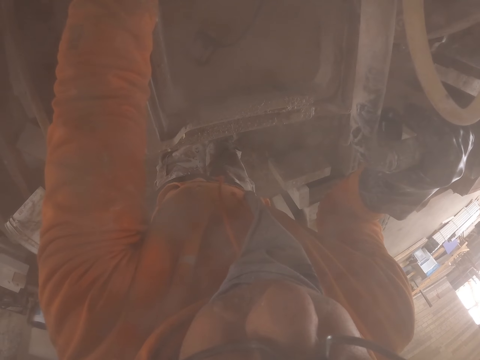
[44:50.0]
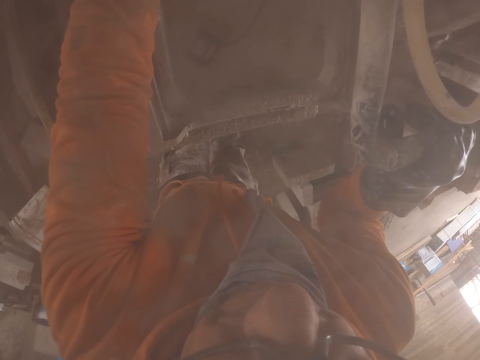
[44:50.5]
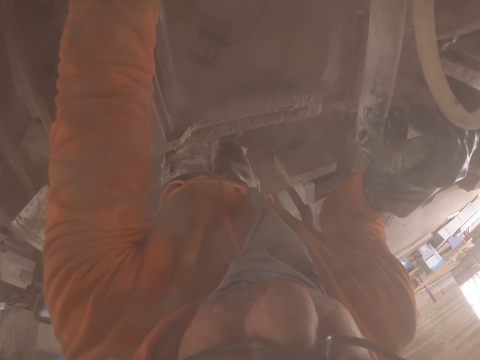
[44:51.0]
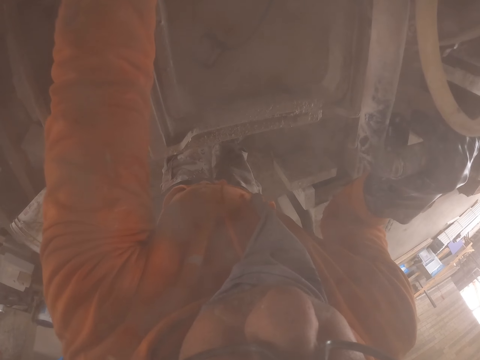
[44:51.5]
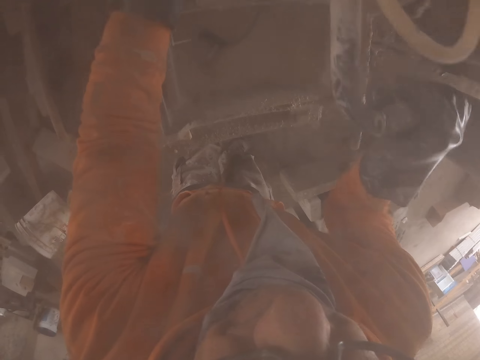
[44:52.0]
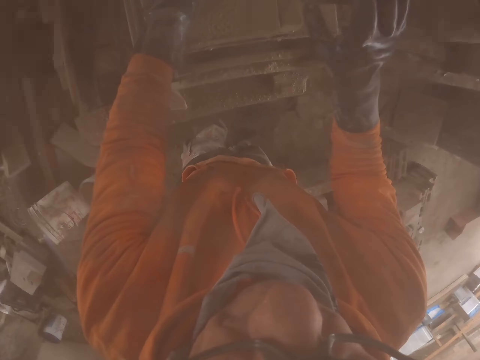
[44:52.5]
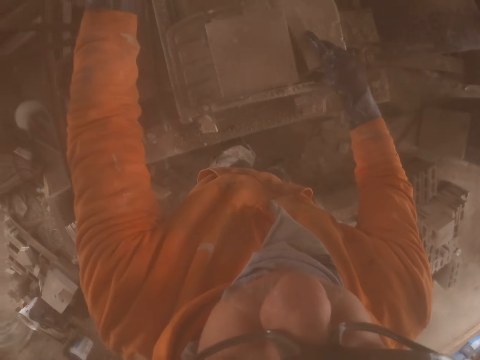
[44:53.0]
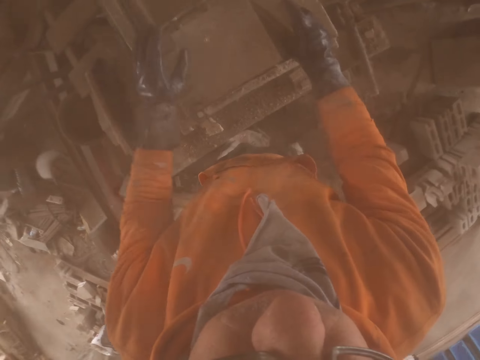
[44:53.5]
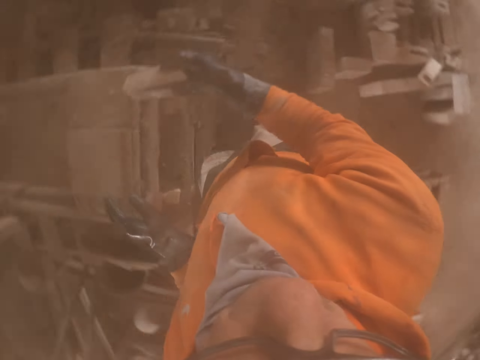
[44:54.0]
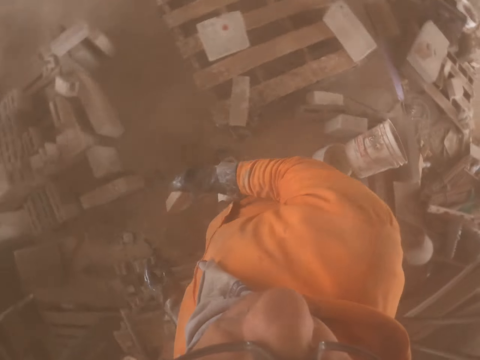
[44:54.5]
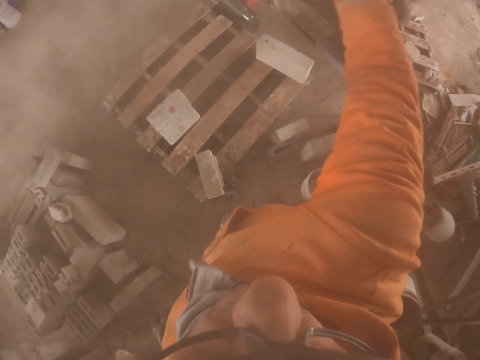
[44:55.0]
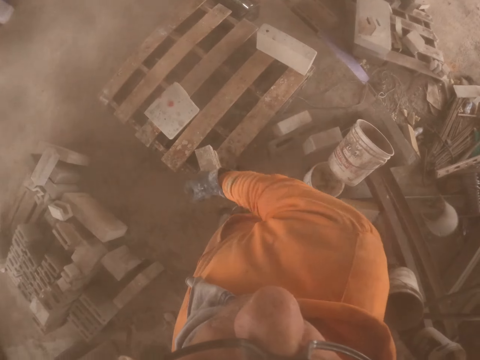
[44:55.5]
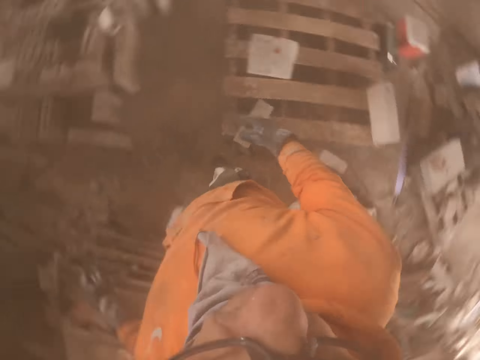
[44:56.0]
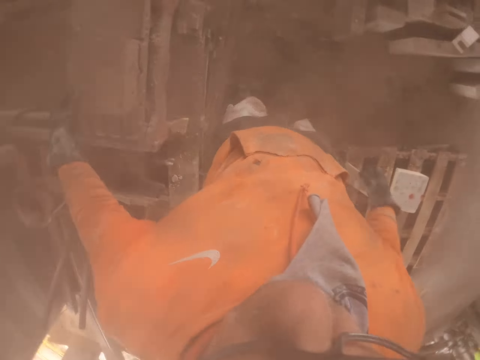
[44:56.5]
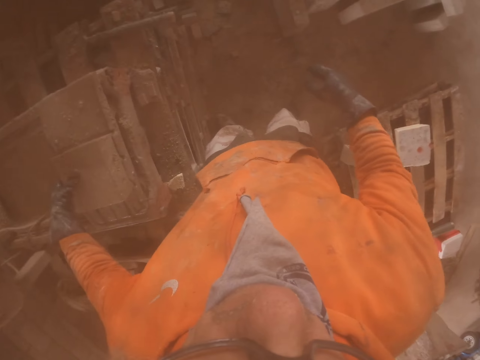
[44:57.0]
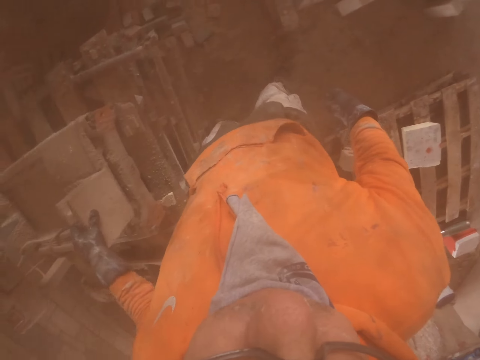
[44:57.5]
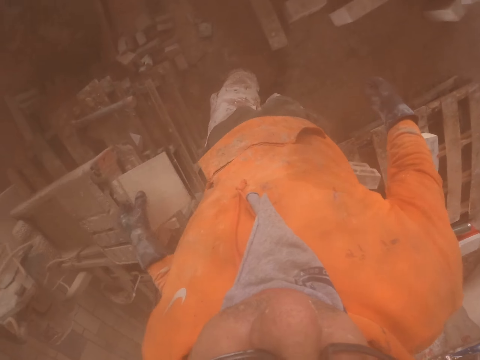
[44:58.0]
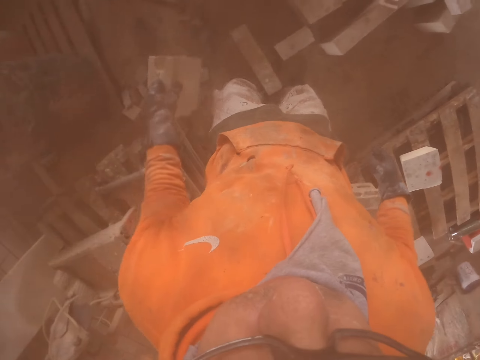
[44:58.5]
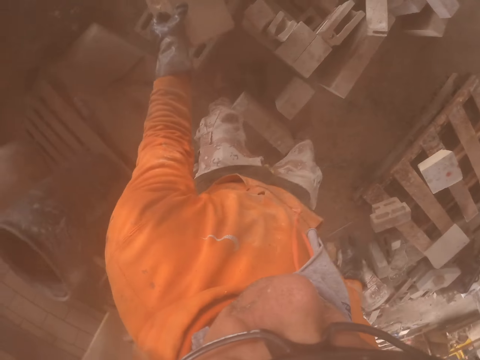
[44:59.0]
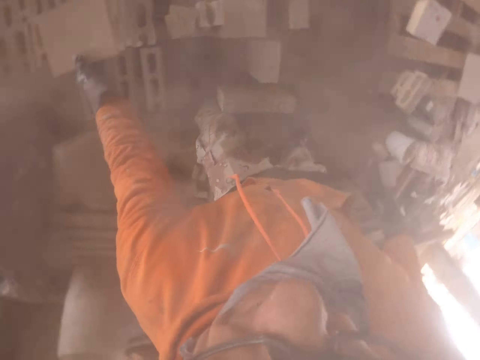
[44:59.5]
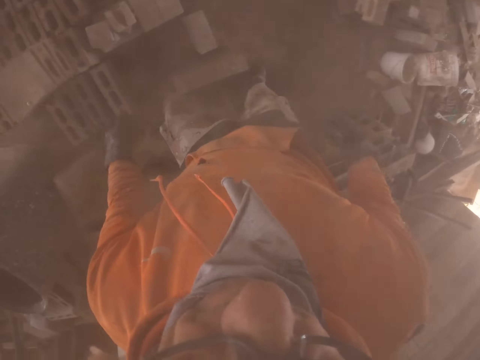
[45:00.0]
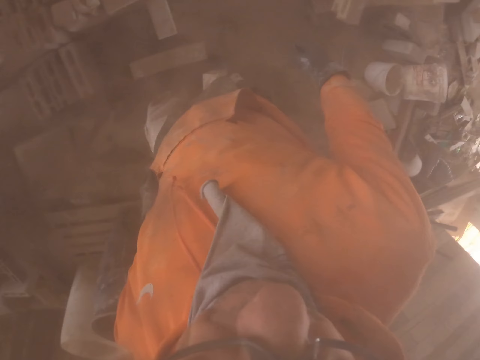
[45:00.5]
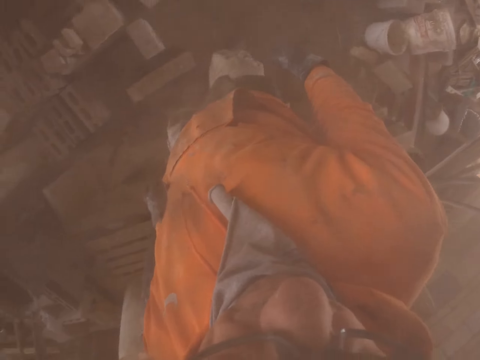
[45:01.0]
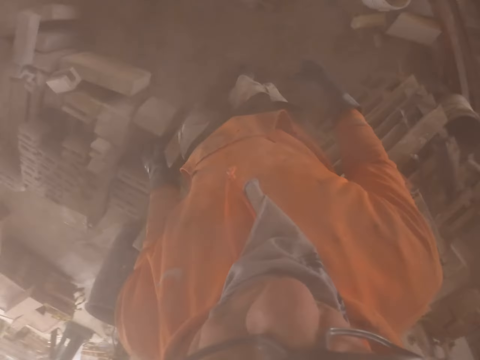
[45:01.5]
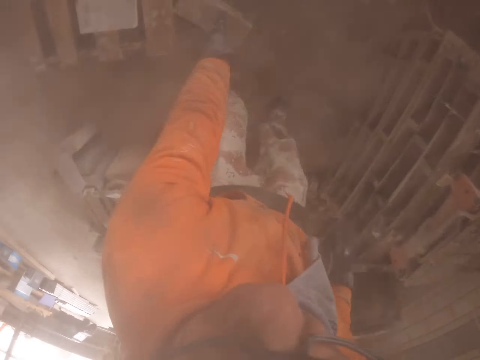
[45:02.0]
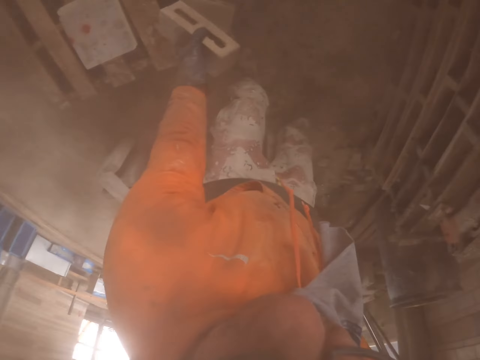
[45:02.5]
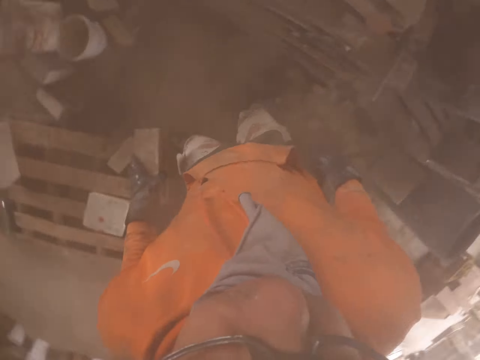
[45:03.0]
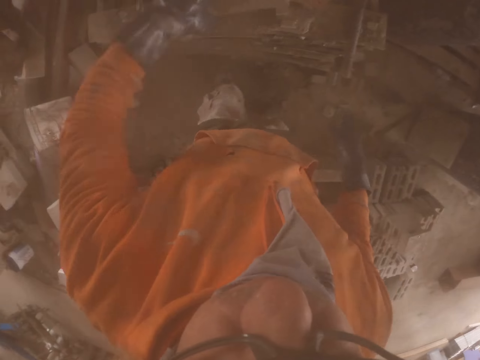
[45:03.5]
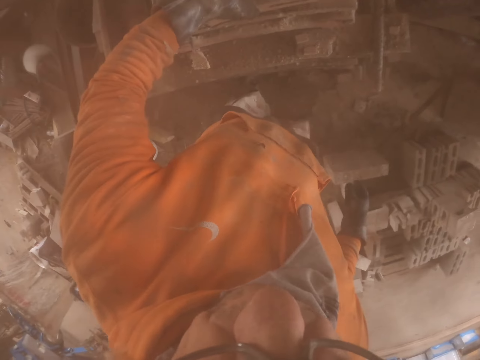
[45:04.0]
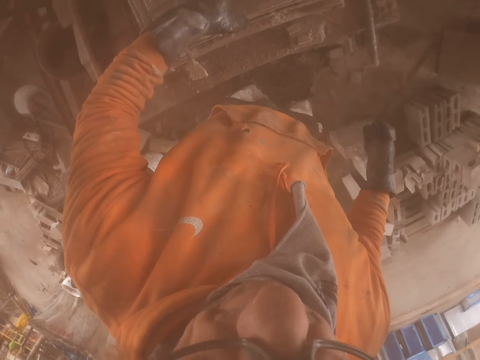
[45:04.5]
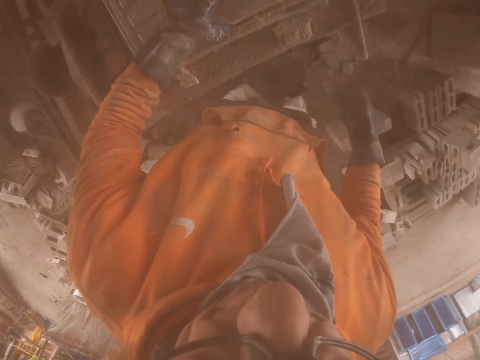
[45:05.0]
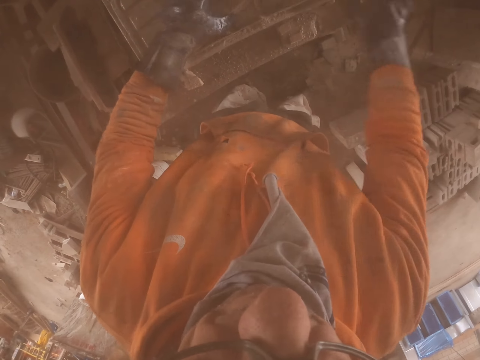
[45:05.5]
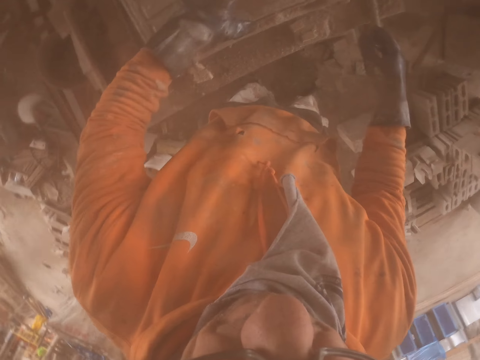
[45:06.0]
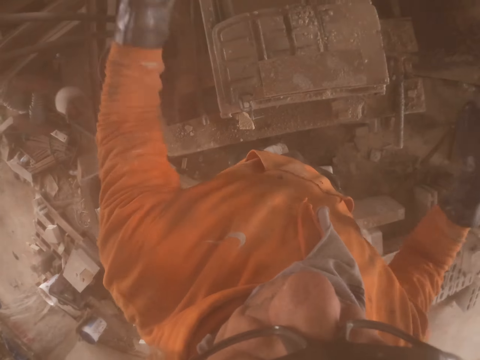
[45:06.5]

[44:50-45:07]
The camera wearer throws the brick. They put the brick. They put the brick in the cutting machine.

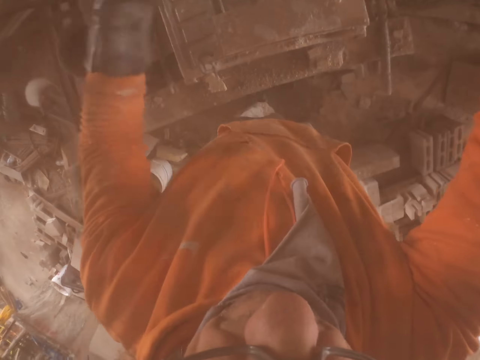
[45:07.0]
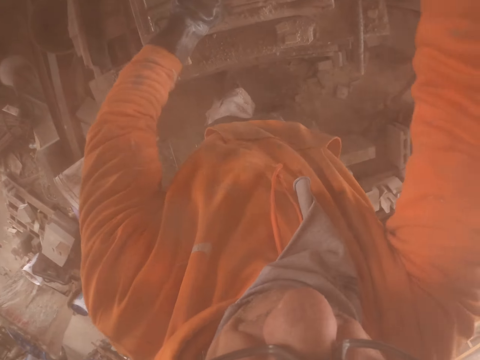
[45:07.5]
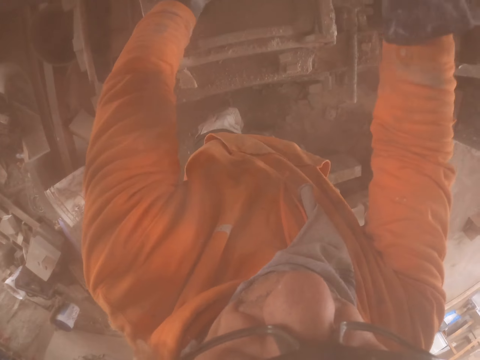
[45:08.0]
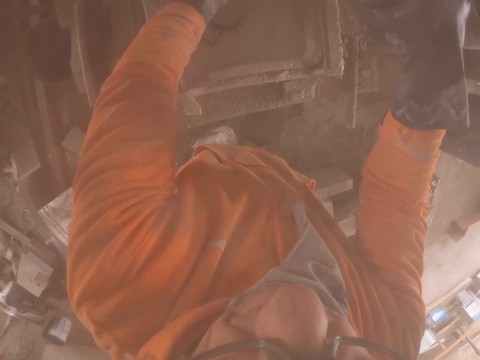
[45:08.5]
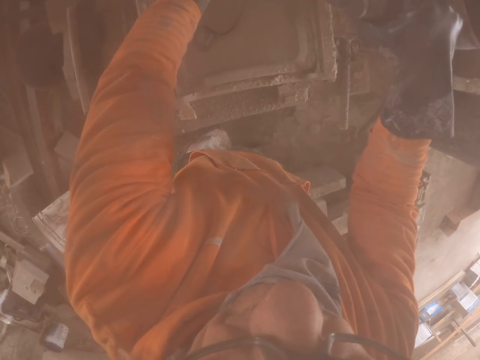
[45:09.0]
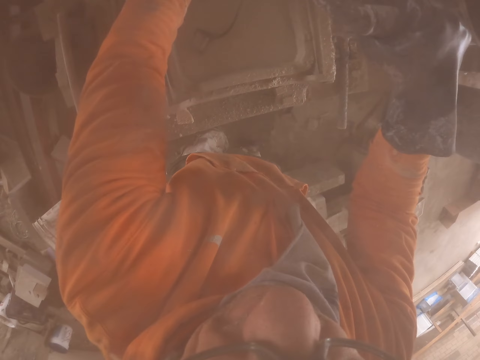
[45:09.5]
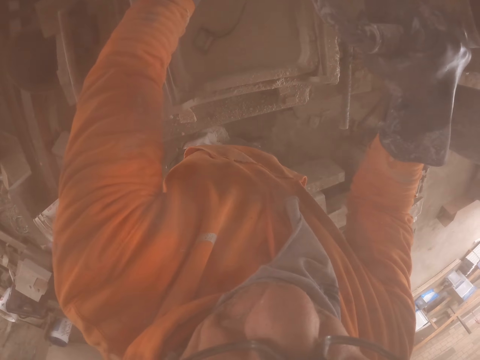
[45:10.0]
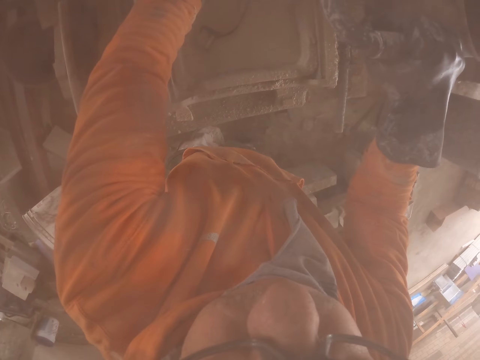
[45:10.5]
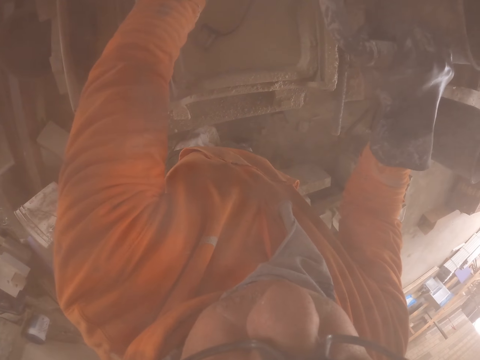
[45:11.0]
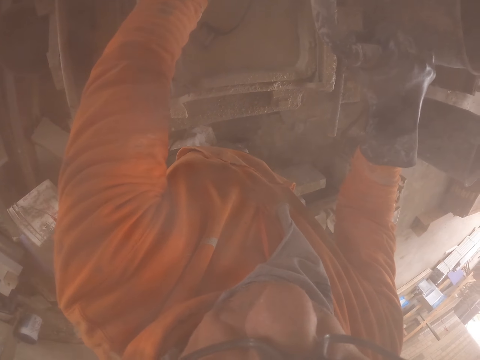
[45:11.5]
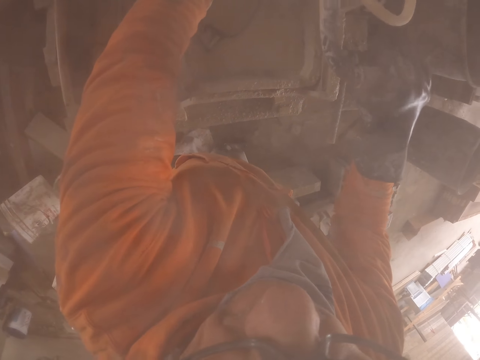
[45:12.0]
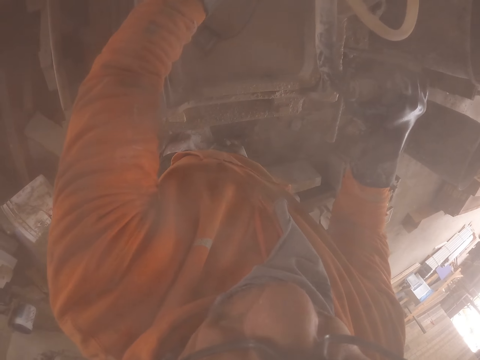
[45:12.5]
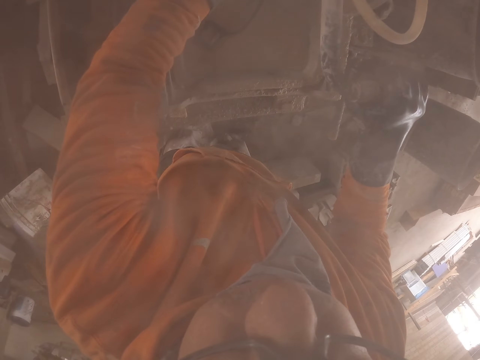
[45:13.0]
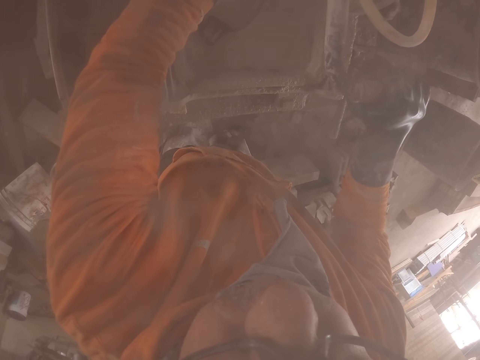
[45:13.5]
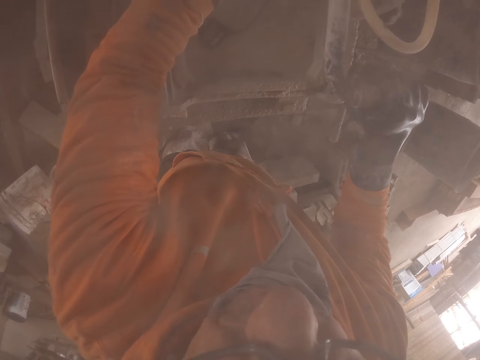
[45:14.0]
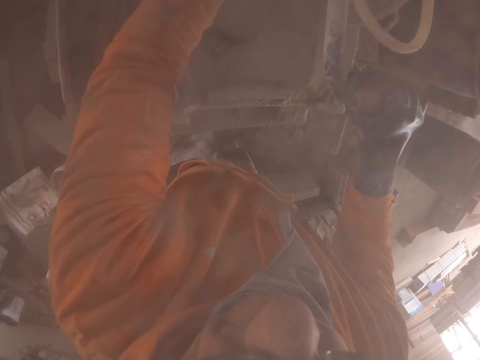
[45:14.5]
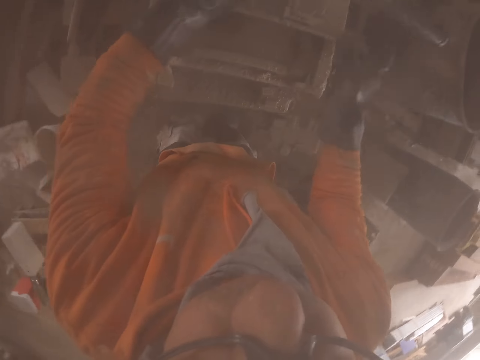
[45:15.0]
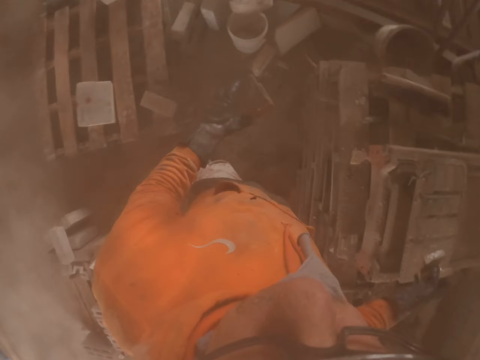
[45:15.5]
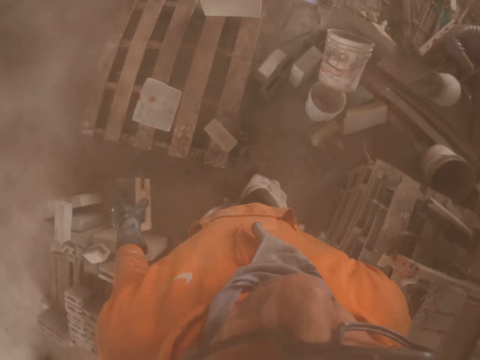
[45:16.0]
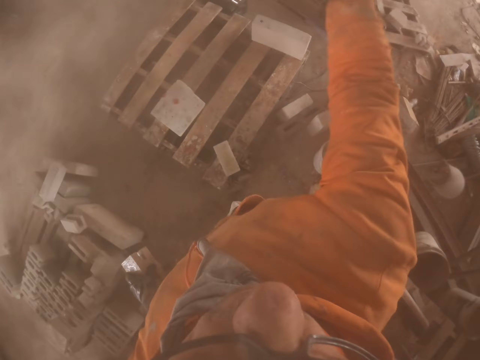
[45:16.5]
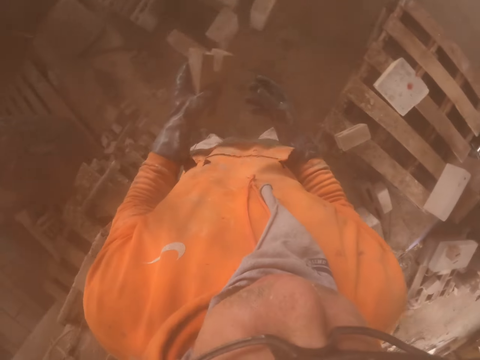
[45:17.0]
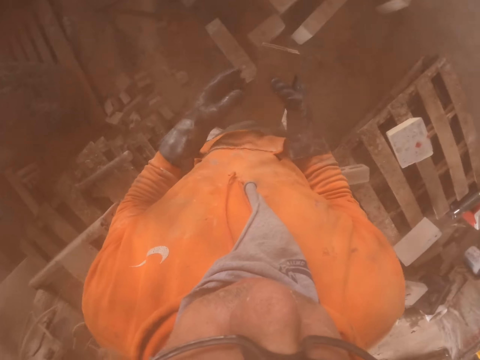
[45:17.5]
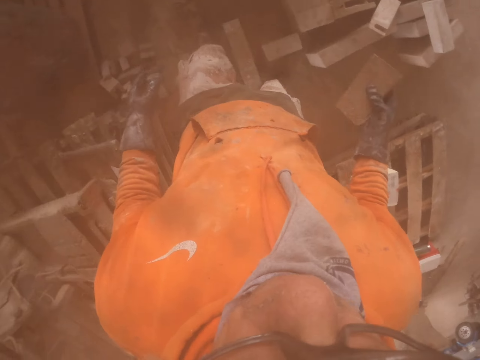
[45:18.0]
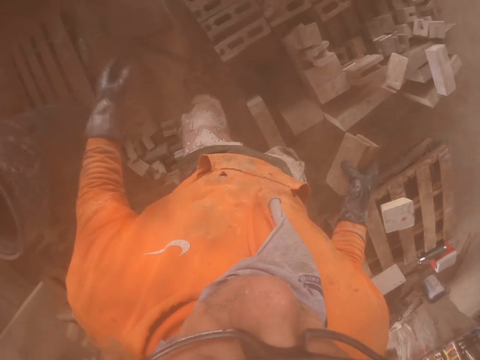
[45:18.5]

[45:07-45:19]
The camera wearer cuts the brick with the brick cutting machine. They throw the brick.
